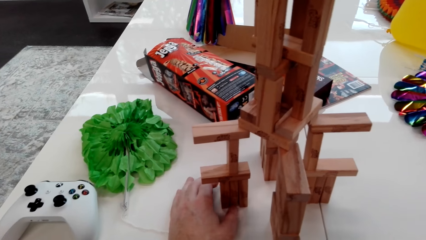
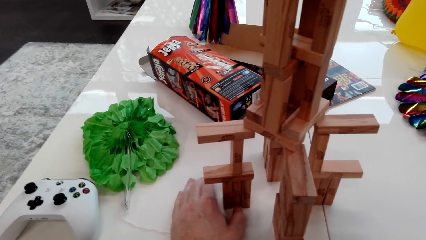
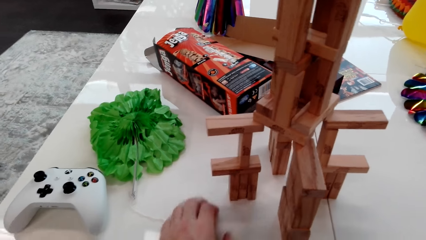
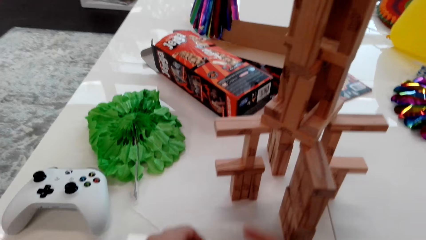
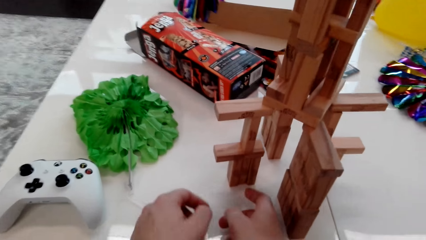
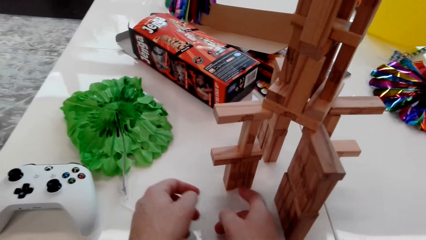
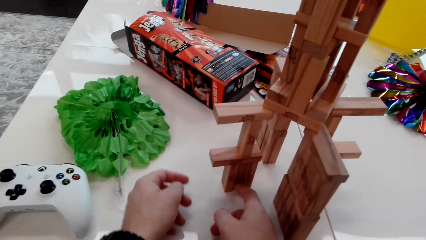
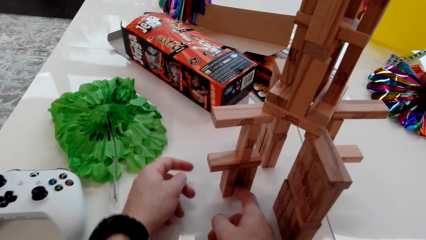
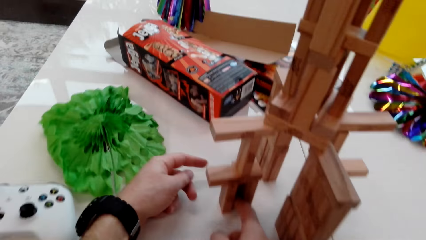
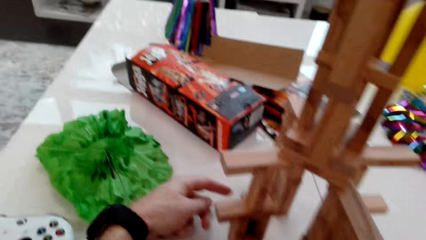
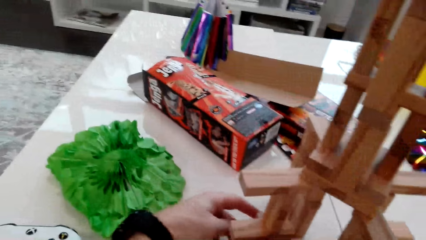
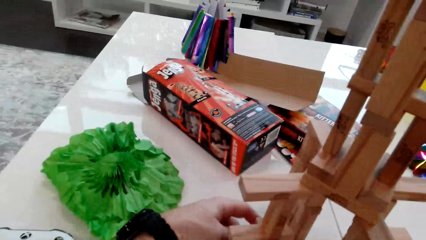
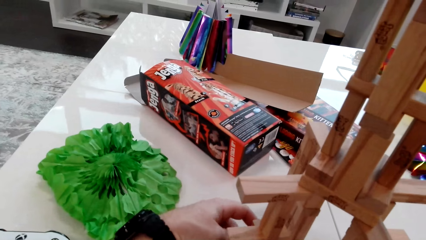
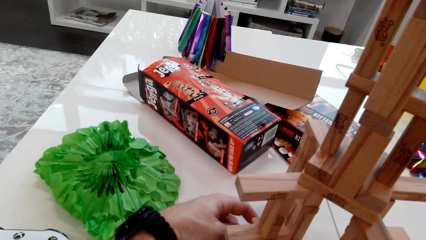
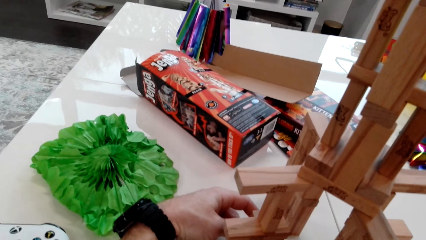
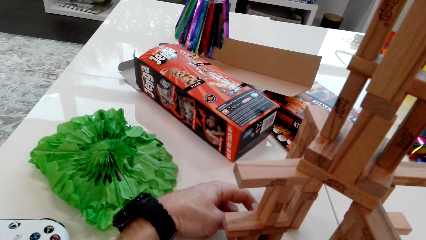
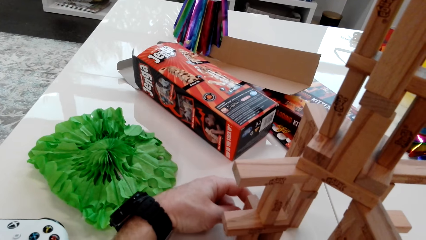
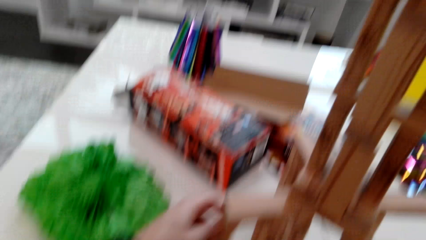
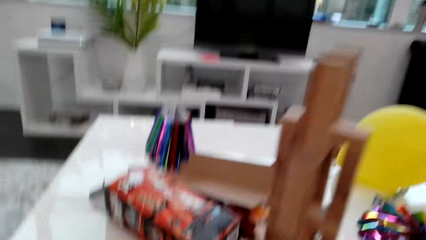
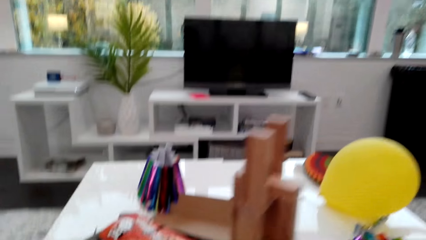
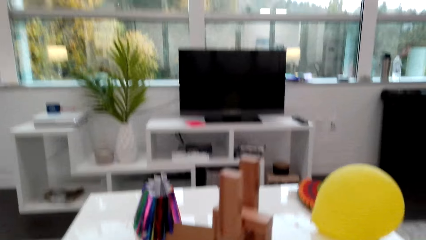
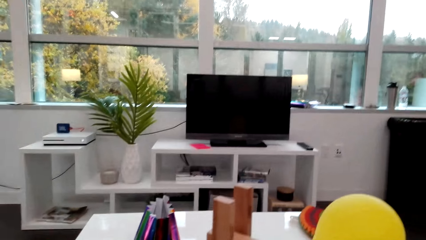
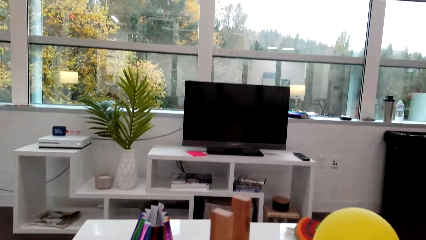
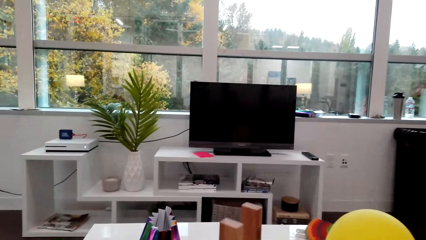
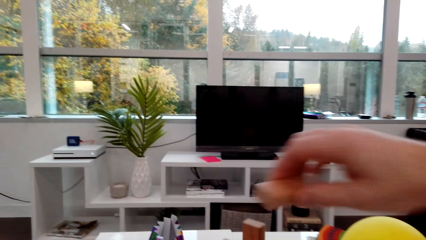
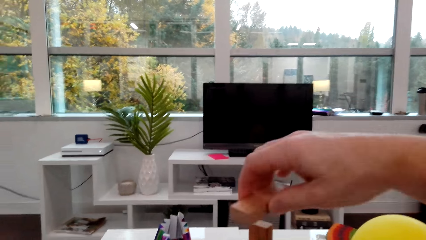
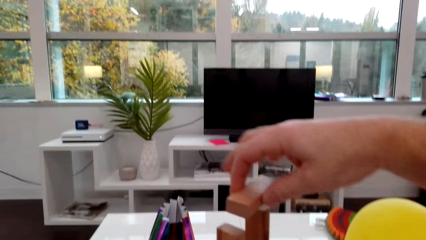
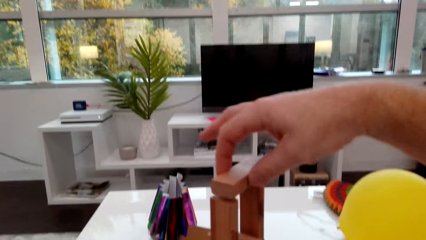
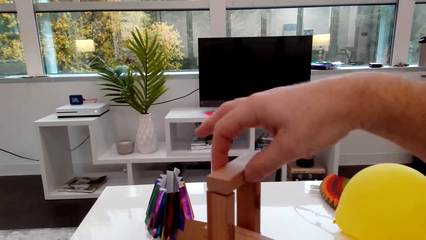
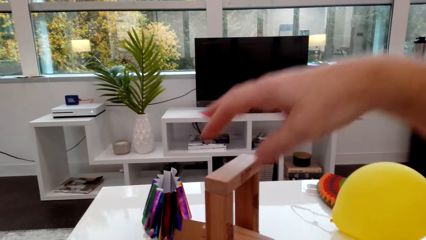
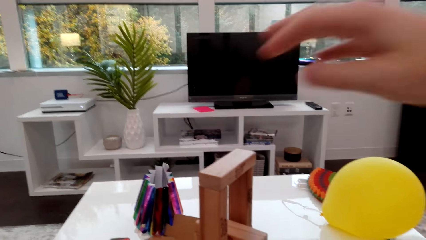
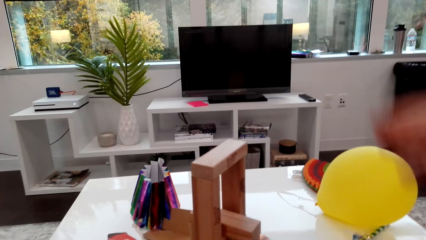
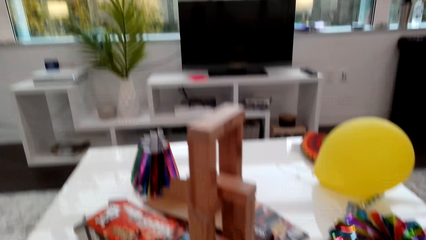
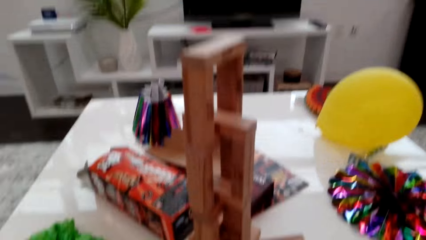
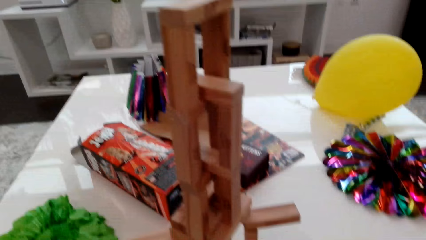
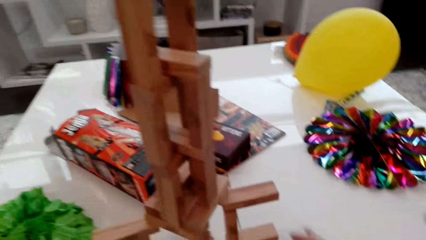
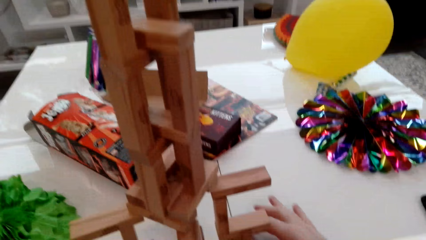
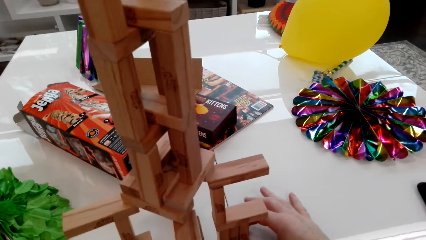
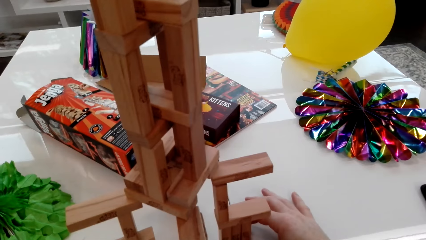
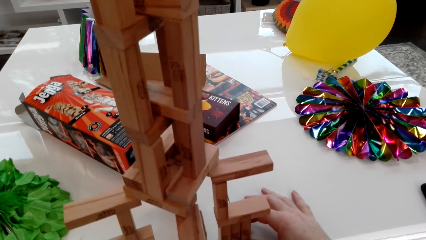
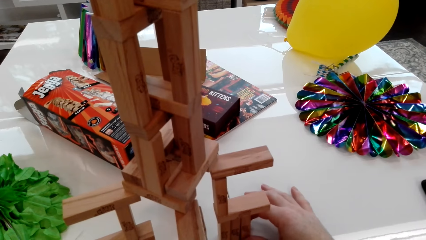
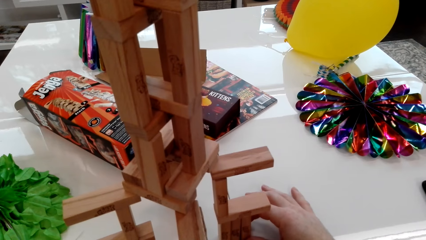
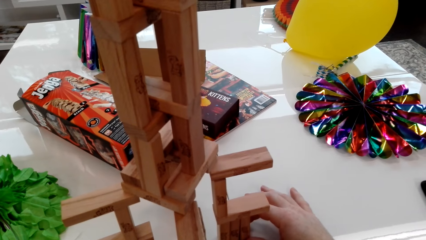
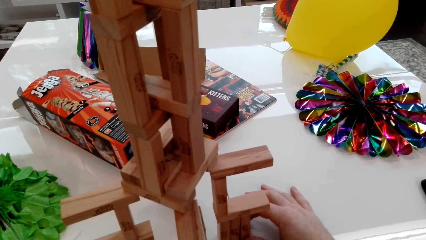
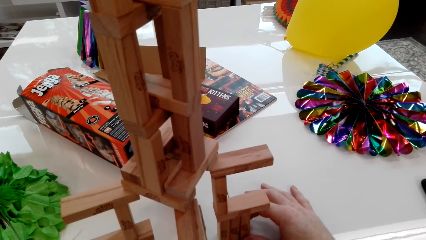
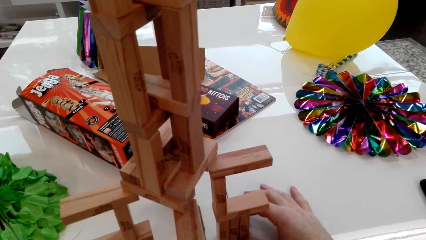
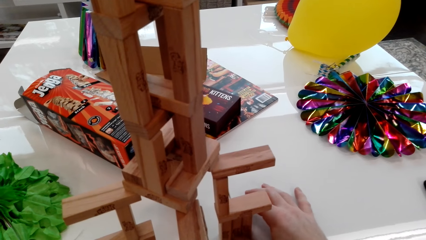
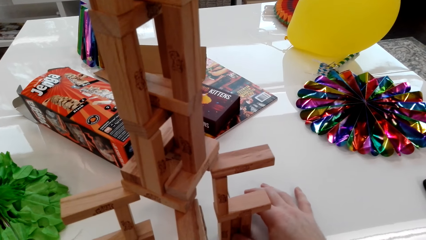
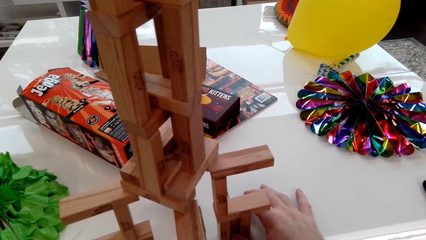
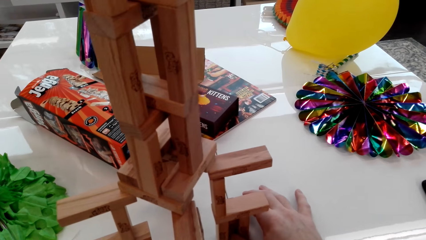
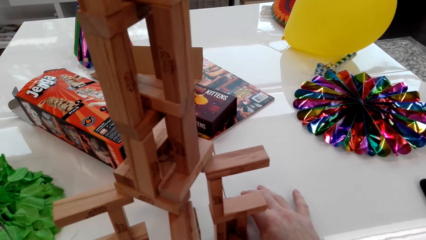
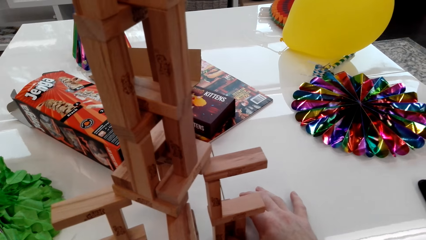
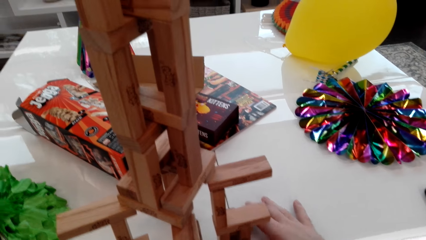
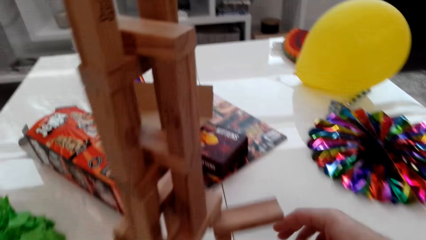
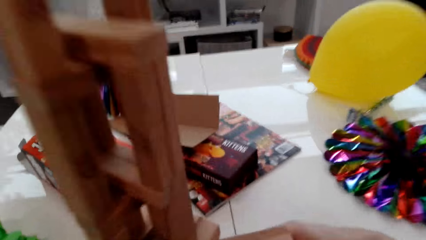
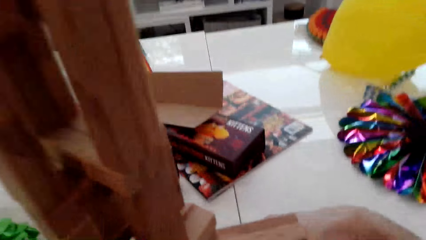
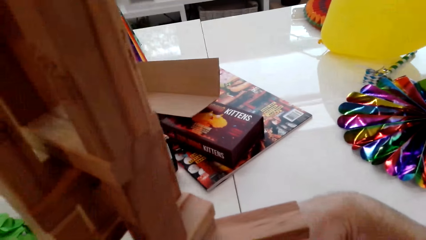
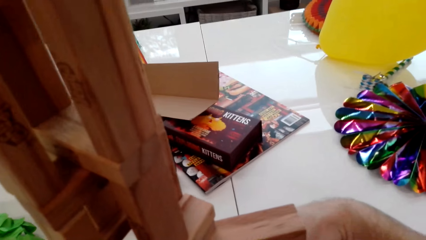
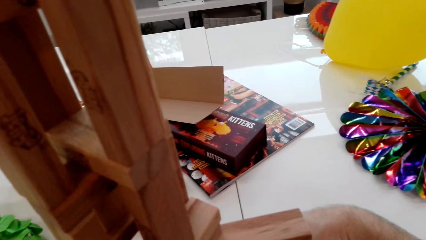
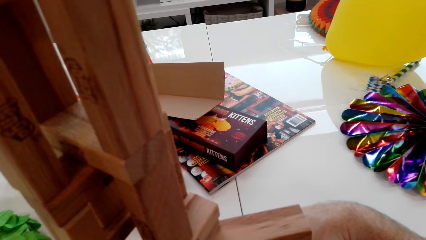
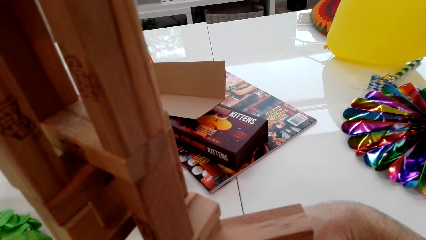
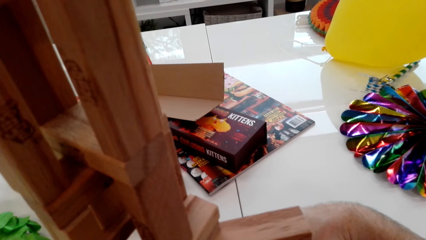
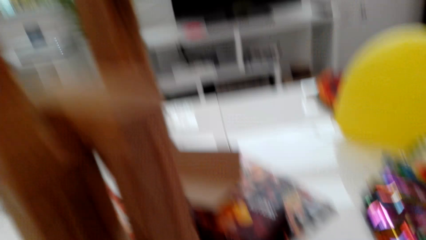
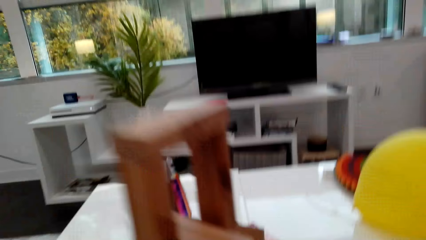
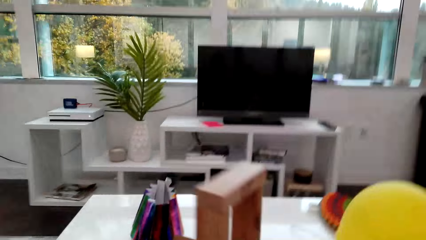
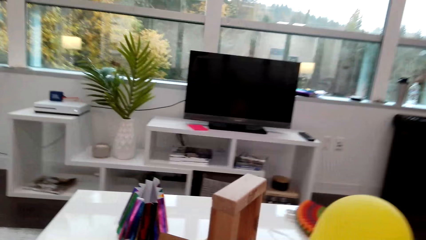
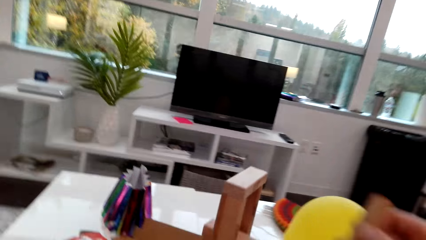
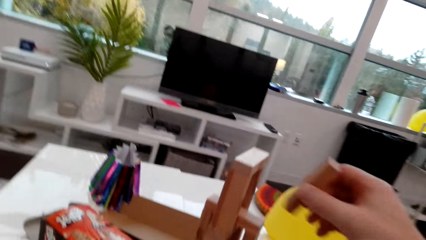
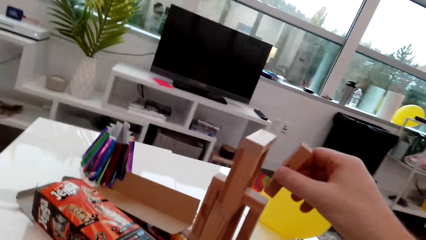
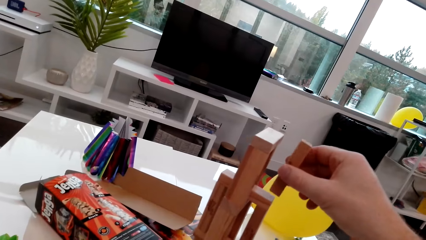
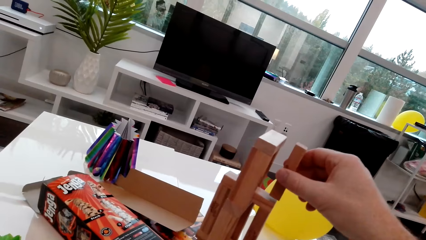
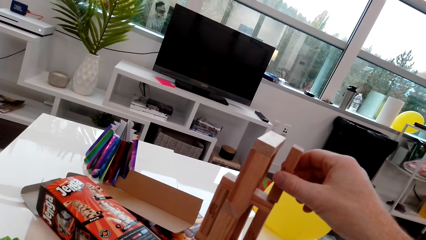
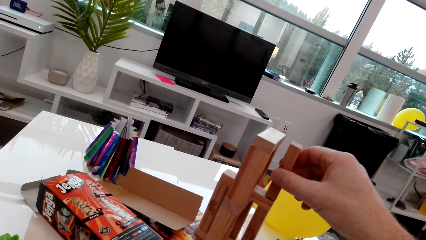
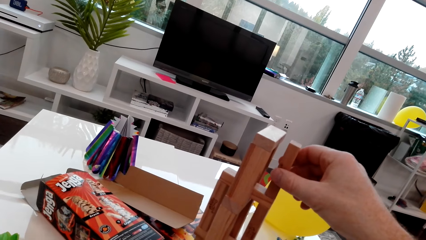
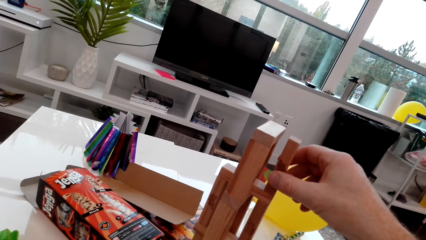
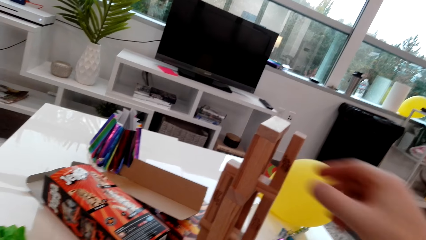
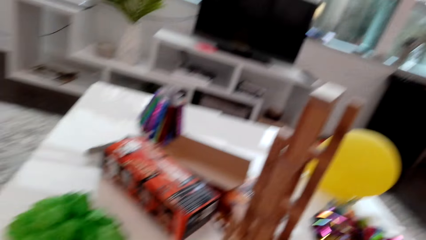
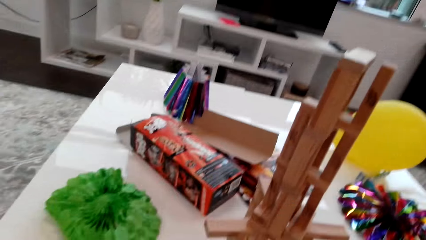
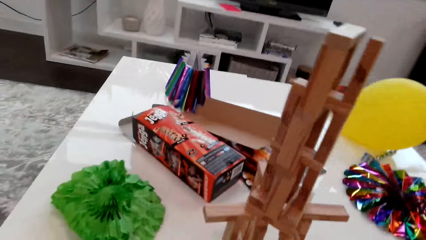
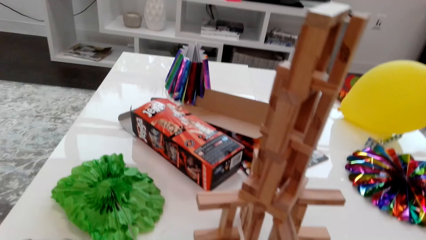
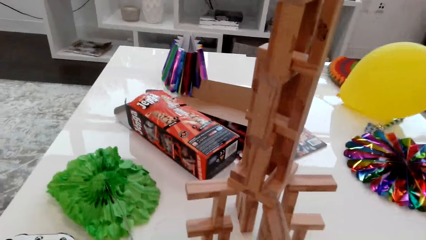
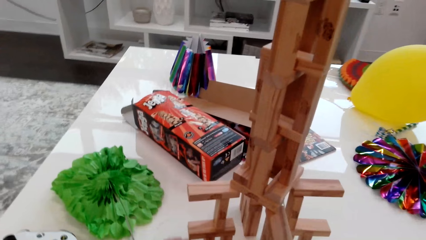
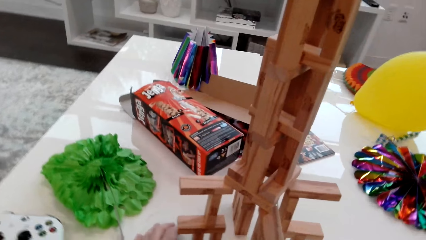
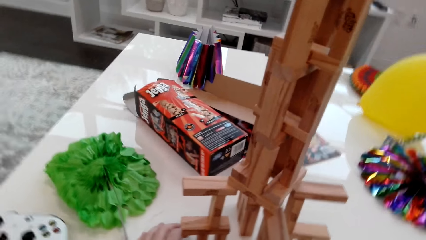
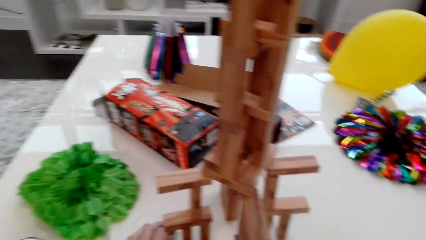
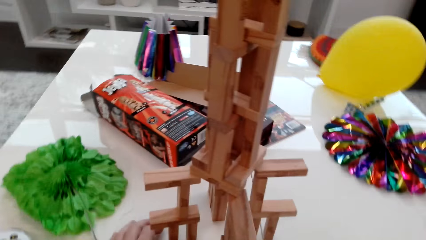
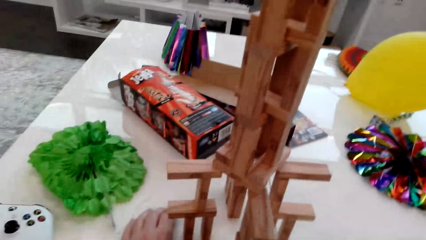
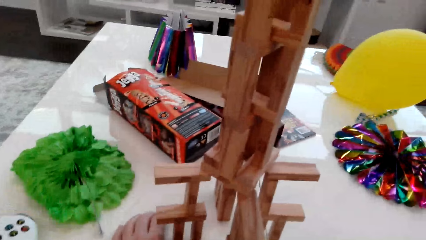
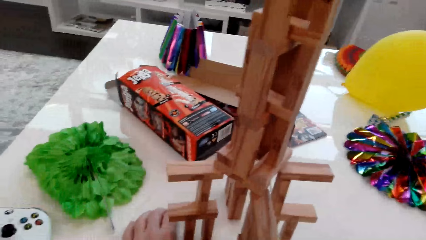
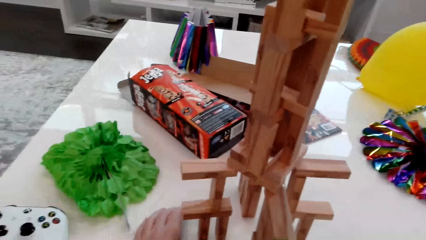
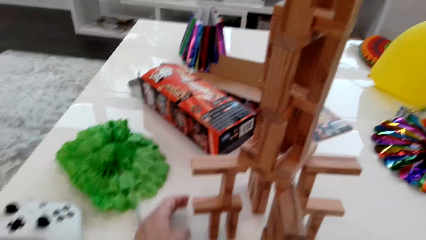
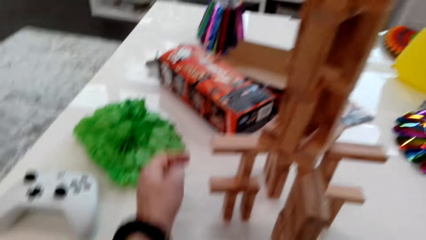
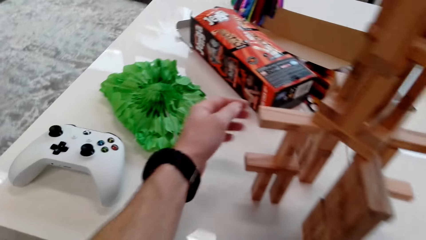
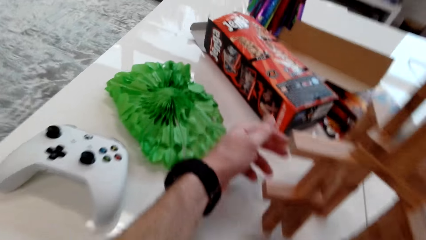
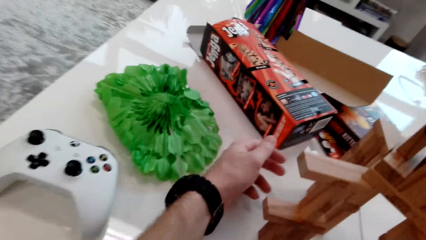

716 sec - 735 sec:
The camera wearer takes away a cube from the stack and places the cube on the stack. They place a cube on the stack.
